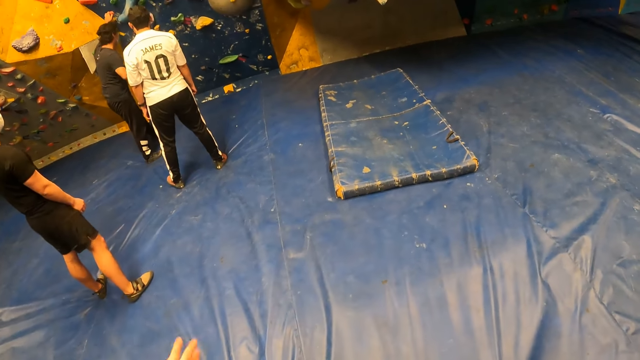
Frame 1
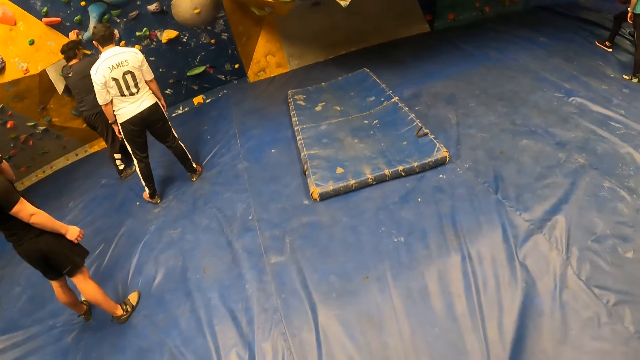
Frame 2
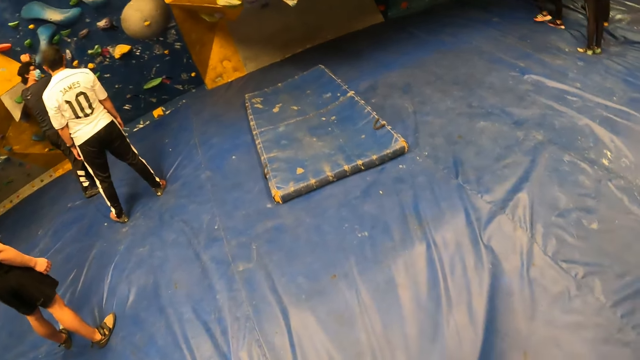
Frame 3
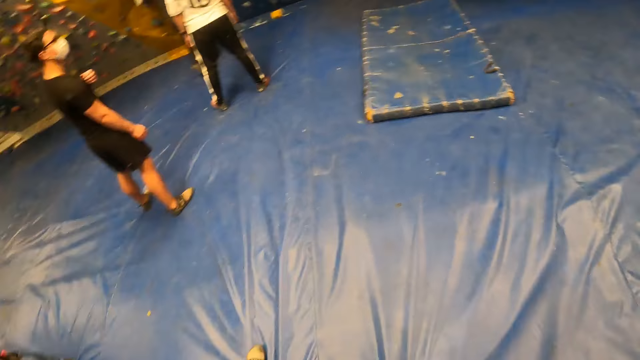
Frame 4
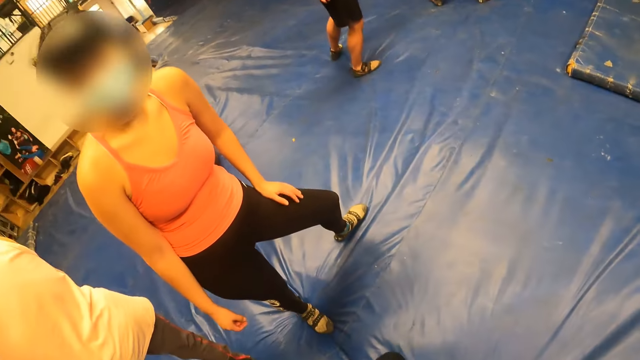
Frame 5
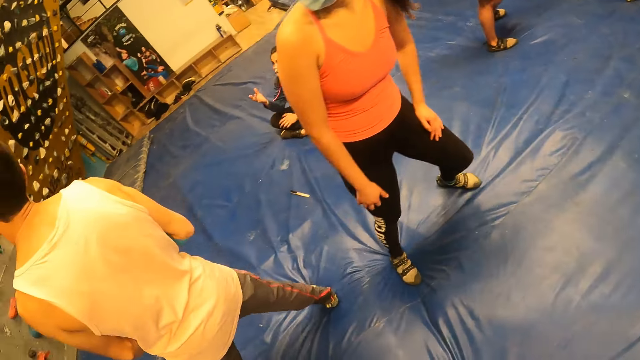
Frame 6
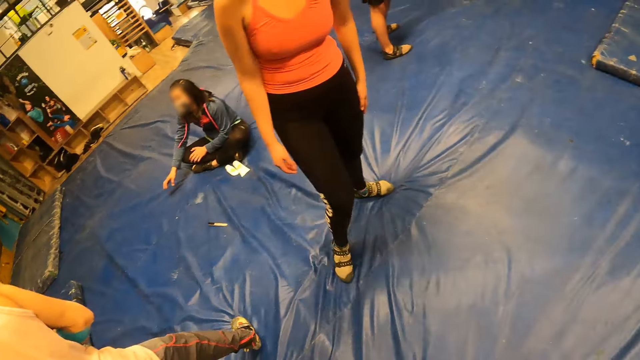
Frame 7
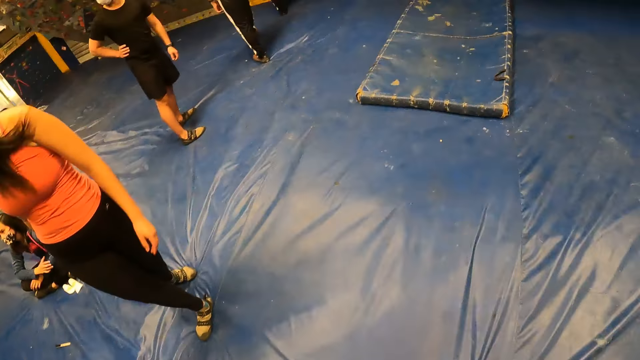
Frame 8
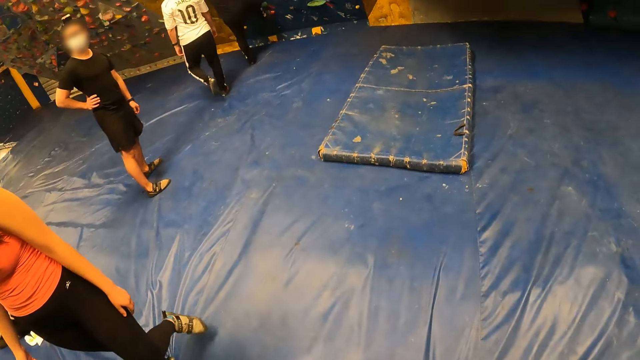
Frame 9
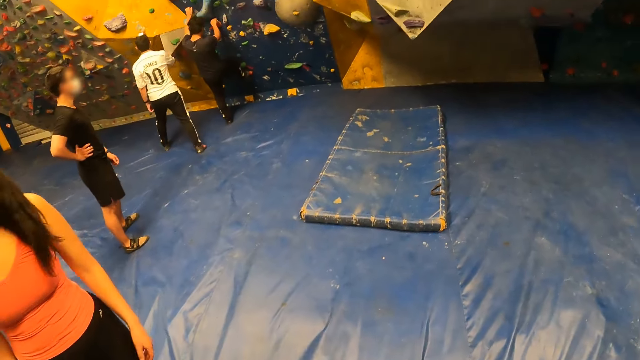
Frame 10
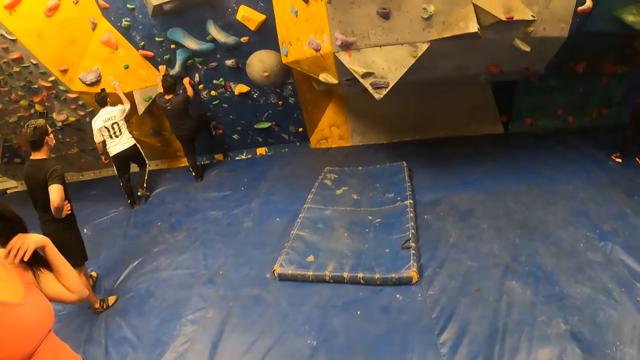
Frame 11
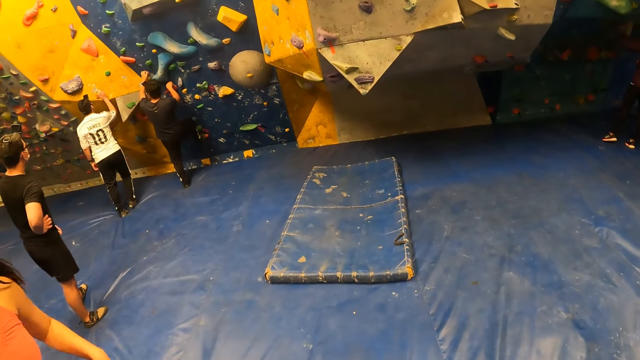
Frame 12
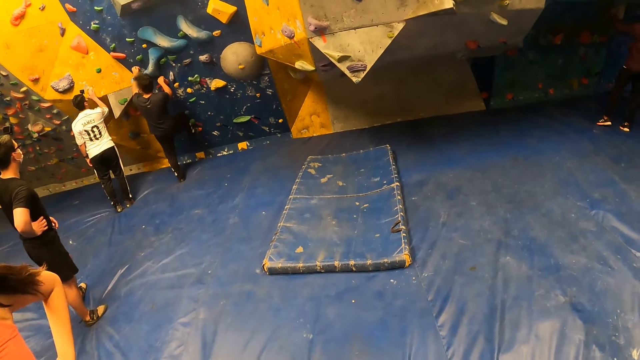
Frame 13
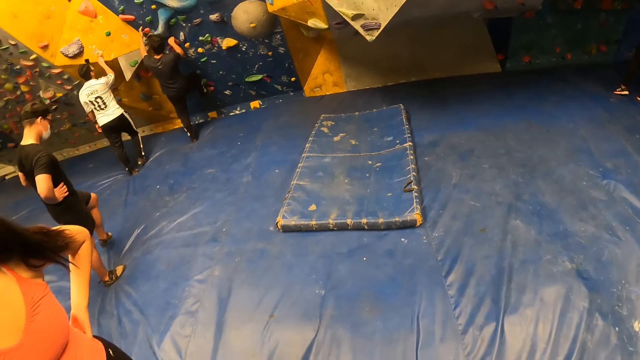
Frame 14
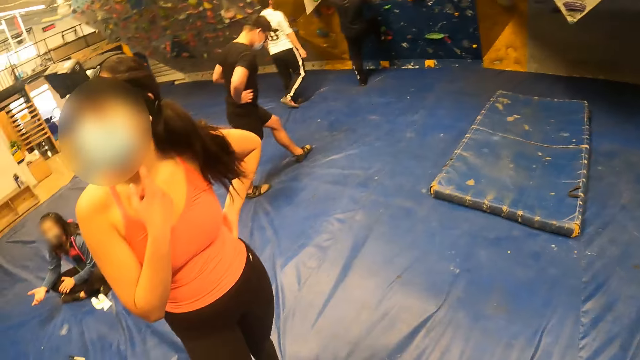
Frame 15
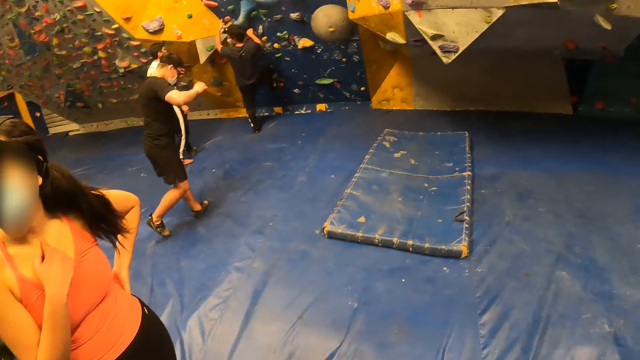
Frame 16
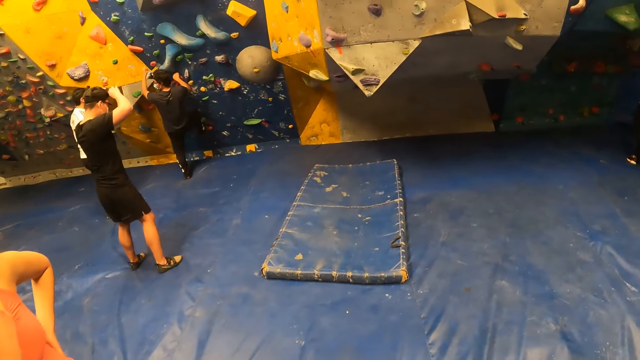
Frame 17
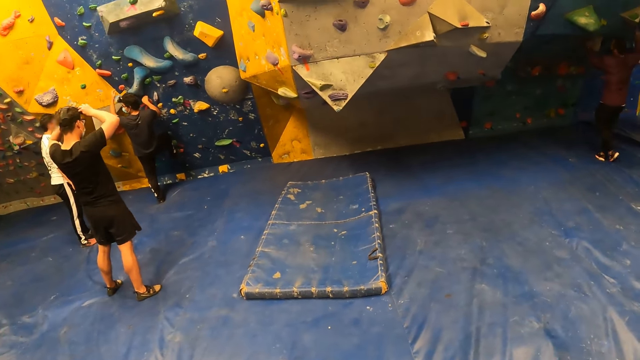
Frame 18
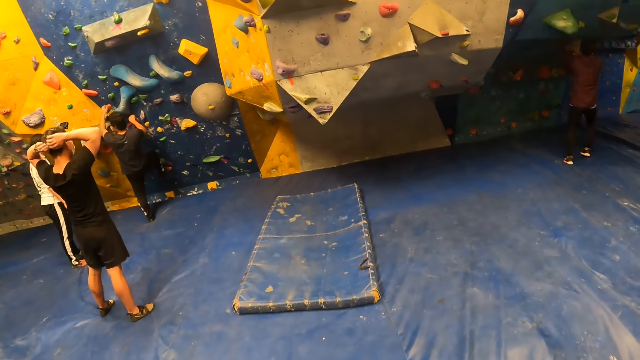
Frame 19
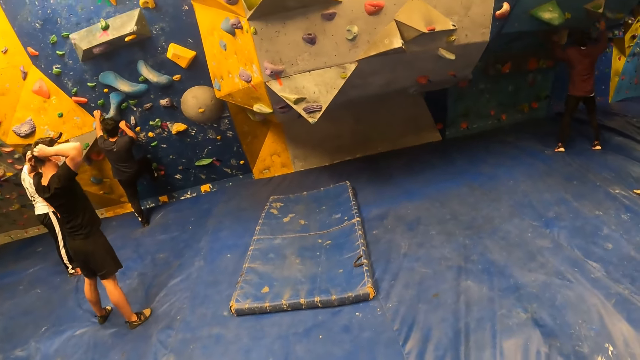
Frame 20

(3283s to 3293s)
A man lifts the hand. The camera wearer looks around. A woman walks around. Another man walks around. The woman lifts the hand and drops the hand. The first man moves the leg and lifts the hand.

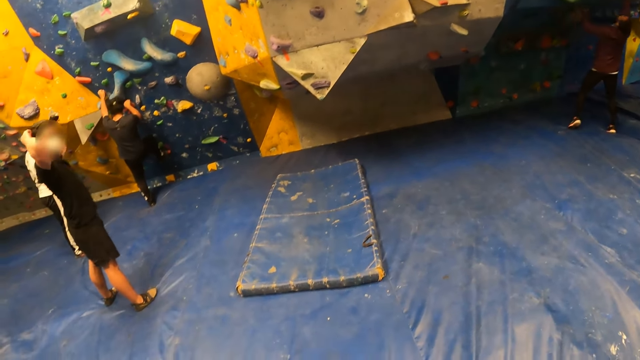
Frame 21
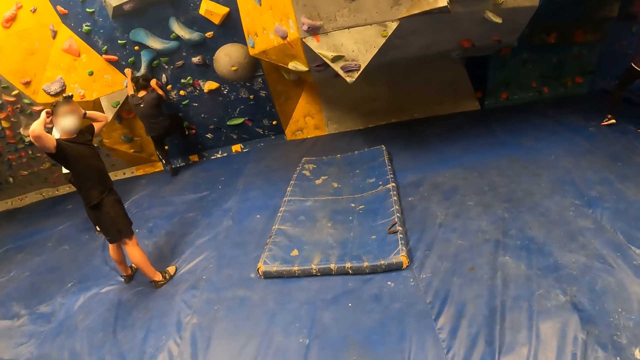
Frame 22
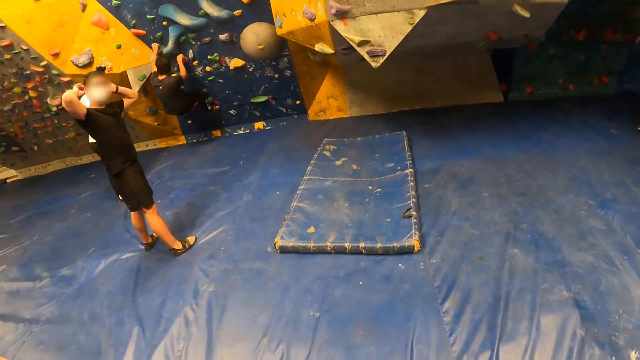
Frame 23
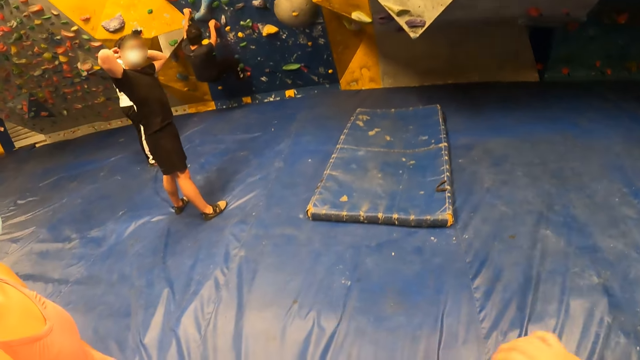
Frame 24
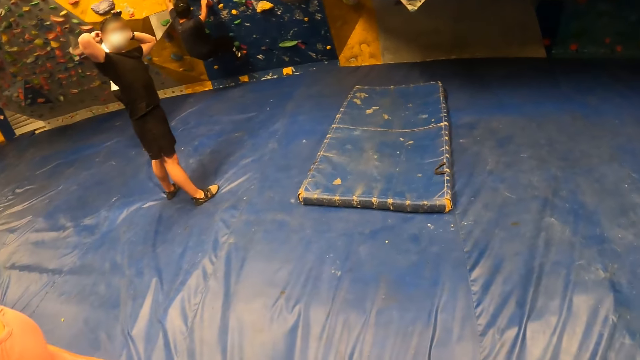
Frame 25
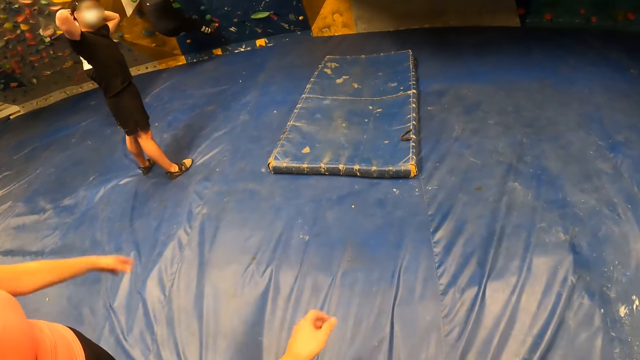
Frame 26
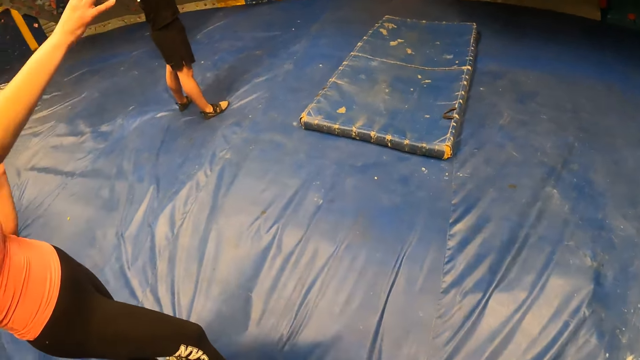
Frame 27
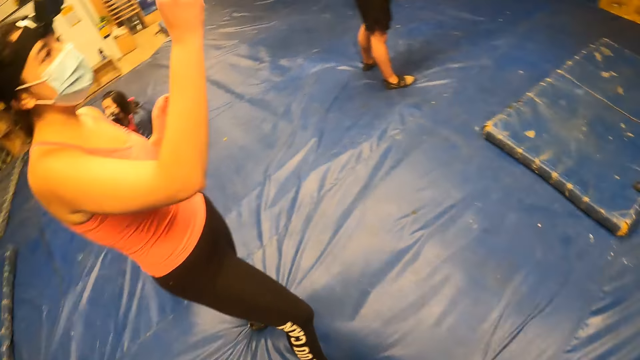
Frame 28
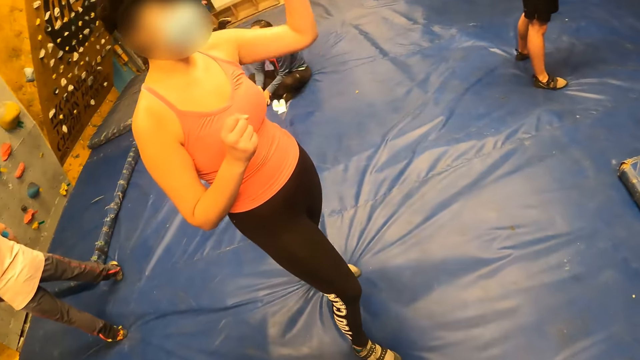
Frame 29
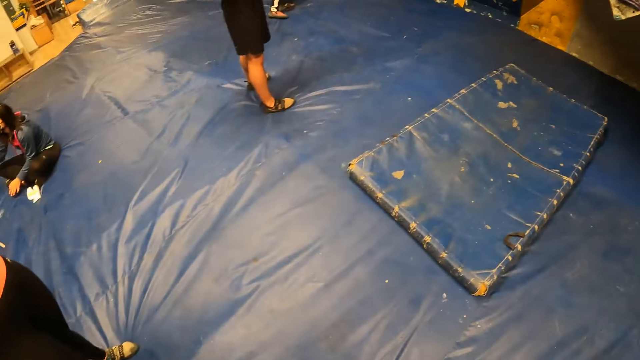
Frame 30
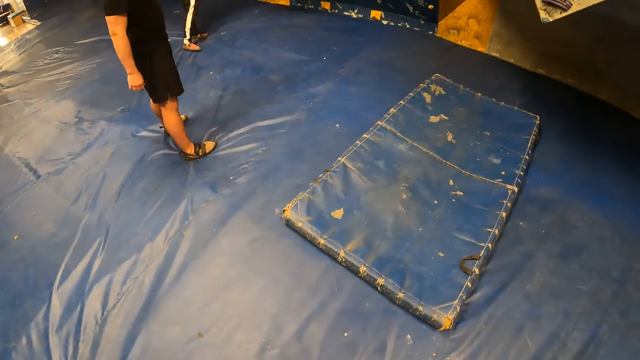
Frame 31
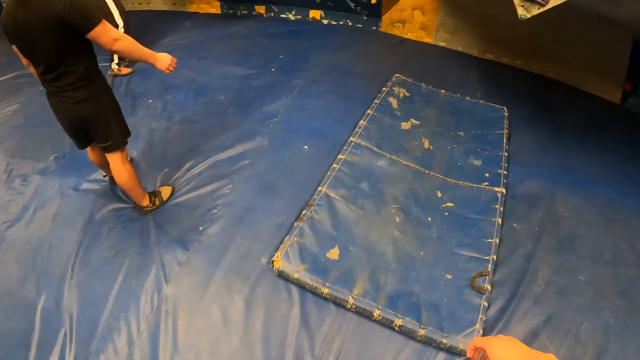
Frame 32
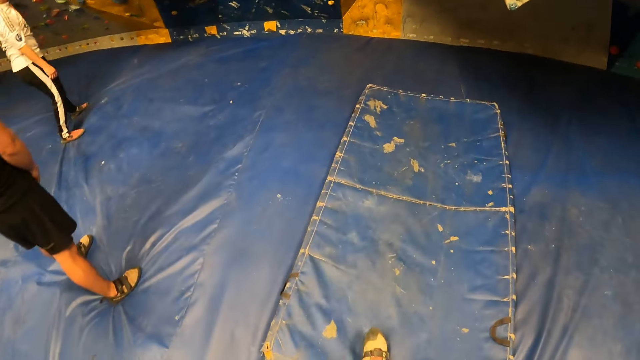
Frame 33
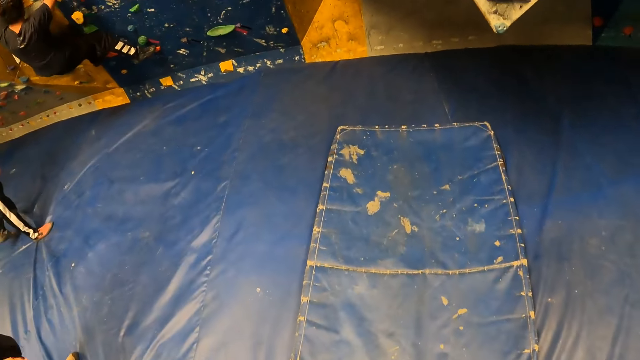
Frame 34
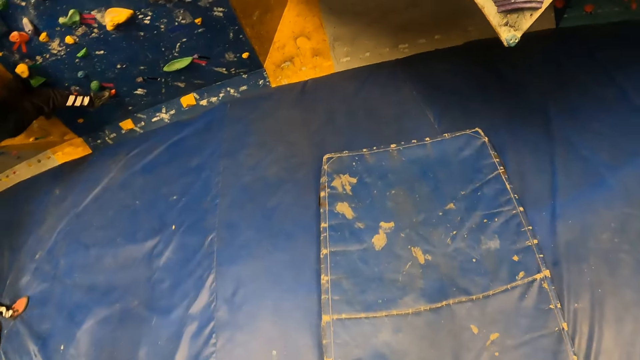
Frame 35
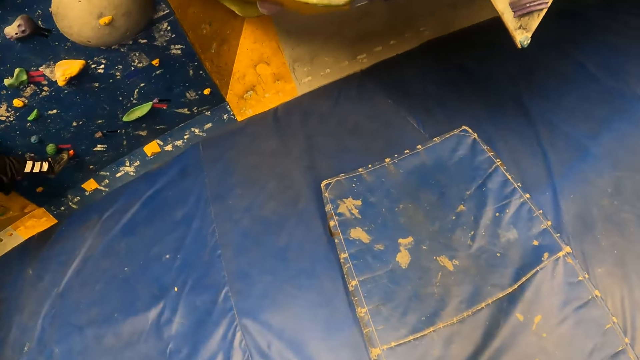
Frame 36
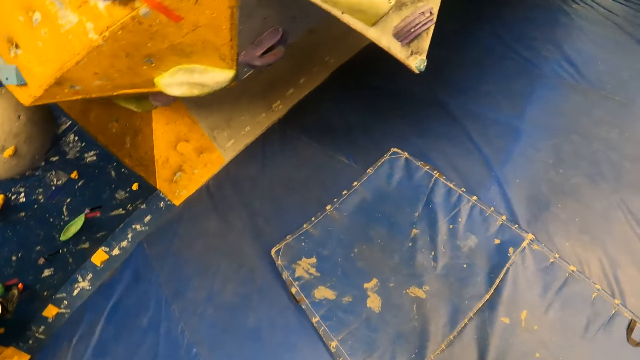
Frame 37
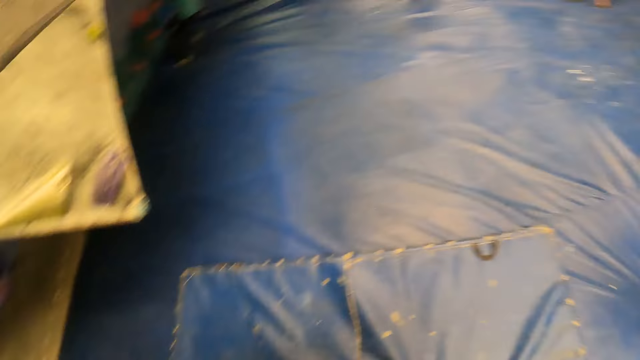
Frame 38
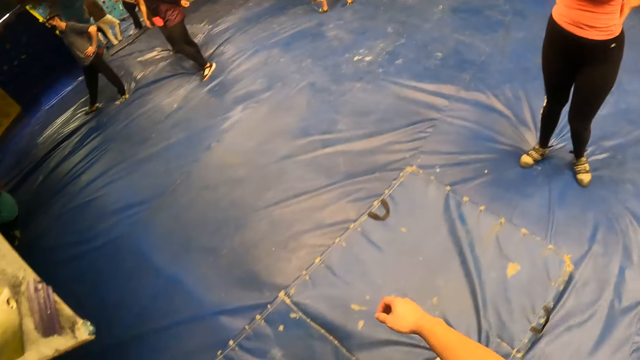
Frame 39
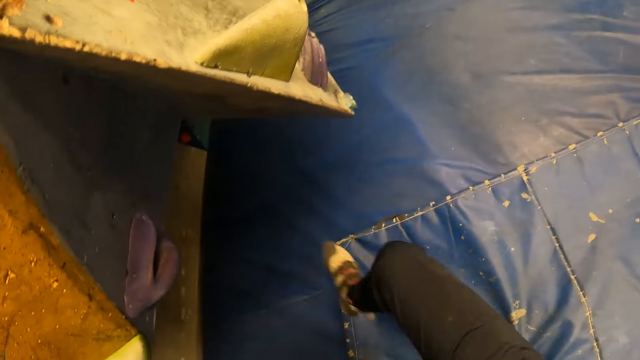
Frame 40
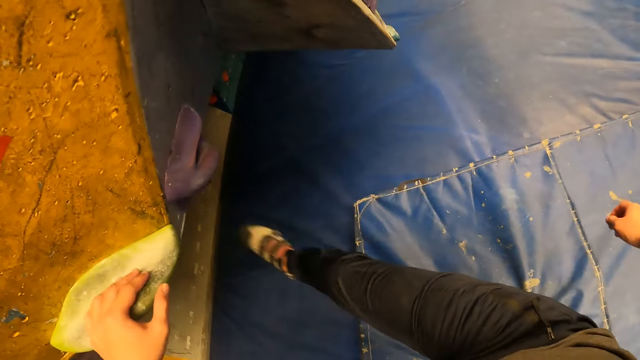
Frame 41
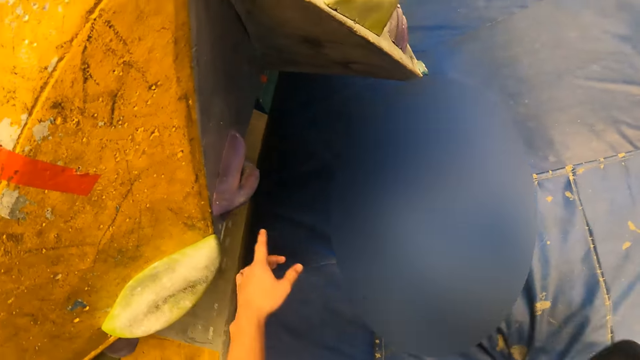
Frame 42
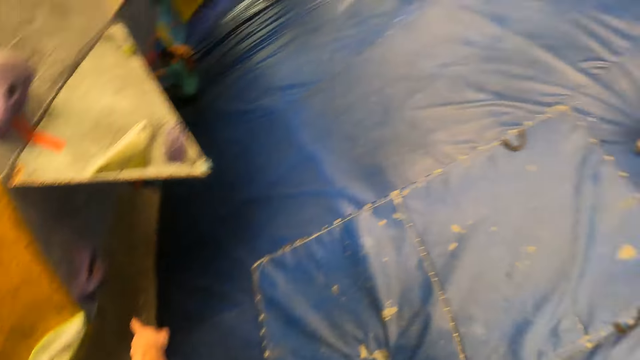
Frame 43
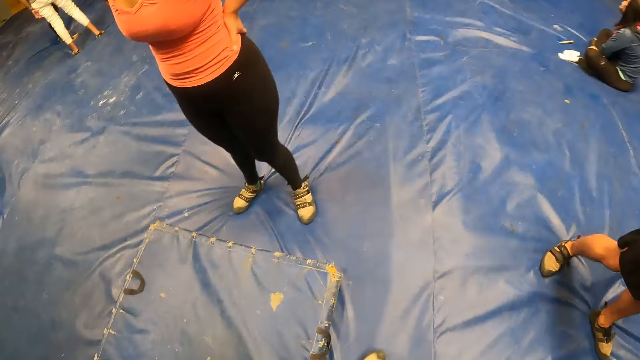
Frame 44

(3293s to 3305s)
The camera wearer looks around. A woman stretches the hand, folds the hand and stretches the hand. A man swings the hand. The camera wearer looks around. He walks around. He kicks a grip on the wall with his right leg. He touches a grip on the wall with his left hand. He points at the game. He looks around.
